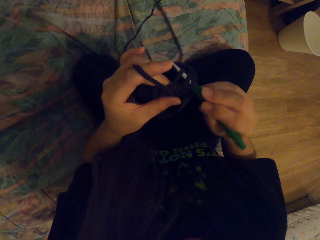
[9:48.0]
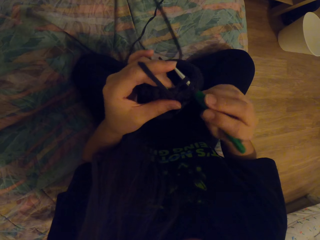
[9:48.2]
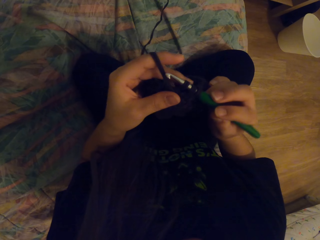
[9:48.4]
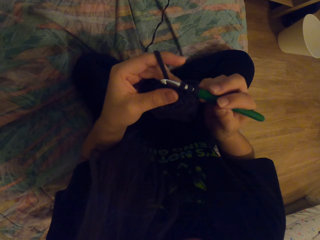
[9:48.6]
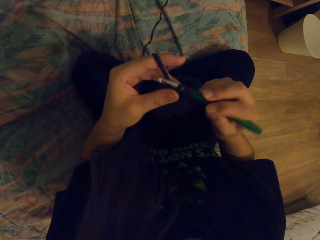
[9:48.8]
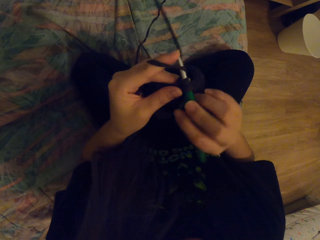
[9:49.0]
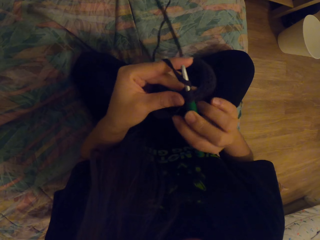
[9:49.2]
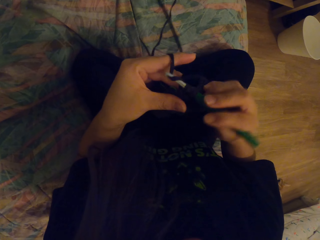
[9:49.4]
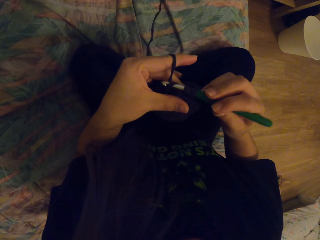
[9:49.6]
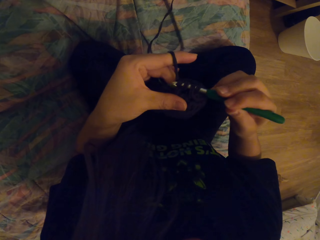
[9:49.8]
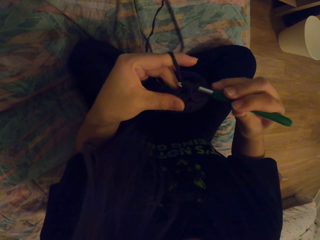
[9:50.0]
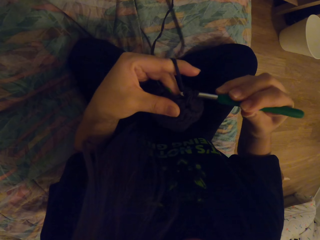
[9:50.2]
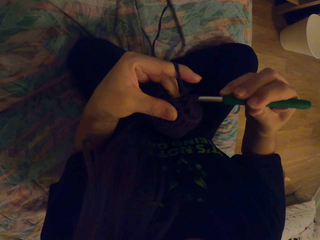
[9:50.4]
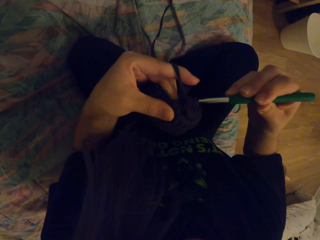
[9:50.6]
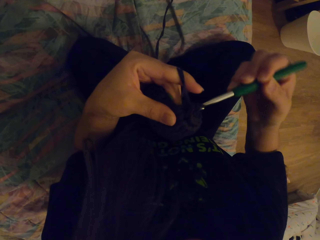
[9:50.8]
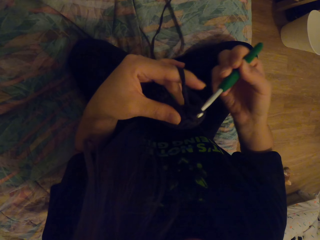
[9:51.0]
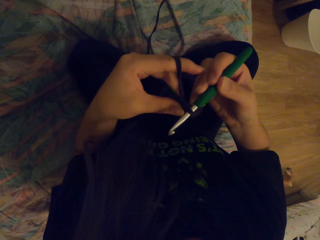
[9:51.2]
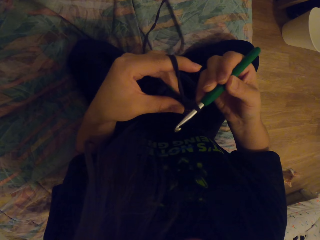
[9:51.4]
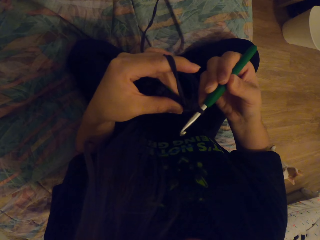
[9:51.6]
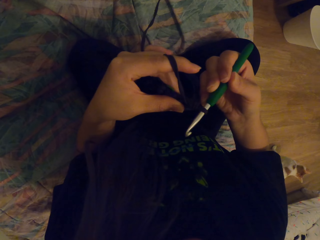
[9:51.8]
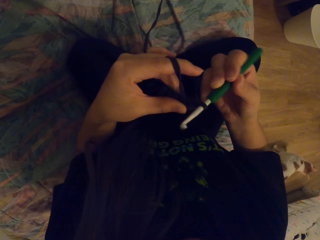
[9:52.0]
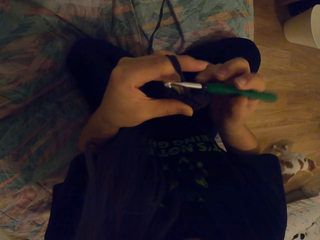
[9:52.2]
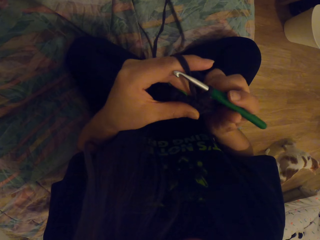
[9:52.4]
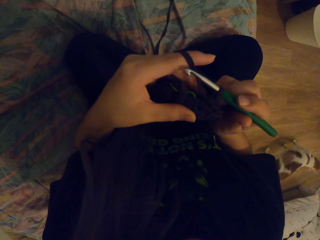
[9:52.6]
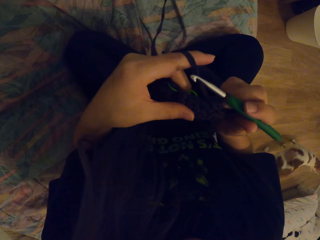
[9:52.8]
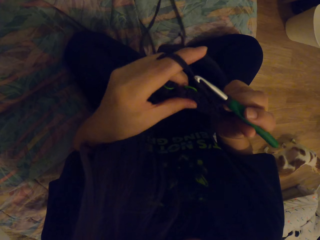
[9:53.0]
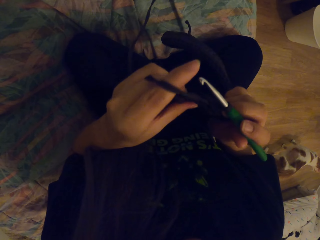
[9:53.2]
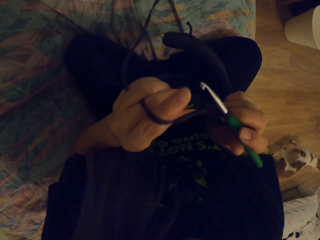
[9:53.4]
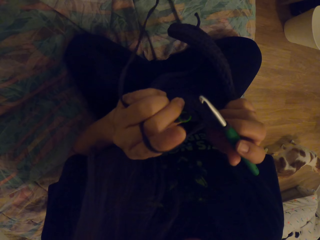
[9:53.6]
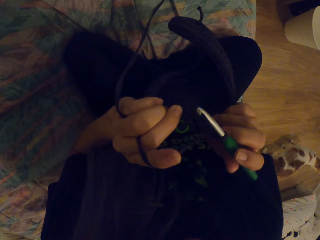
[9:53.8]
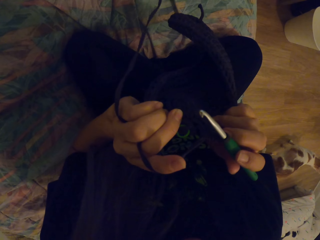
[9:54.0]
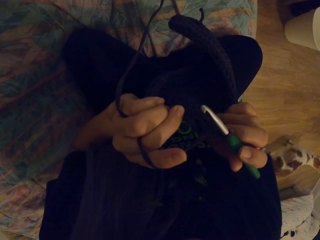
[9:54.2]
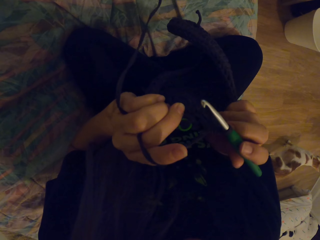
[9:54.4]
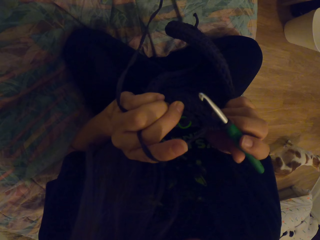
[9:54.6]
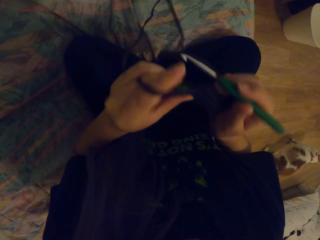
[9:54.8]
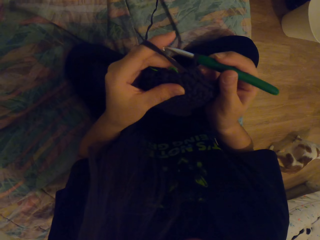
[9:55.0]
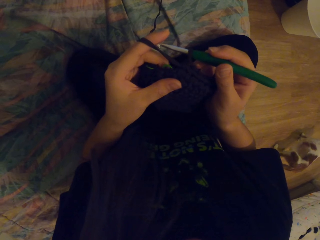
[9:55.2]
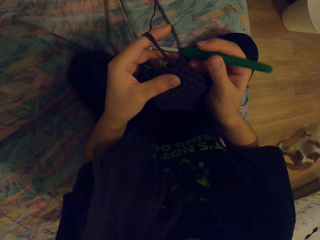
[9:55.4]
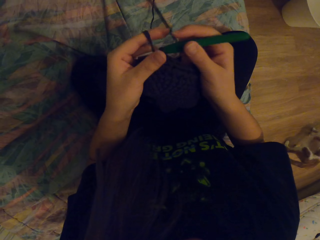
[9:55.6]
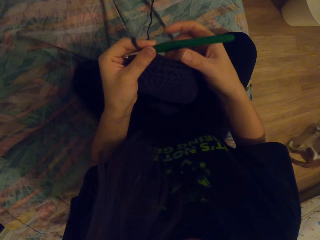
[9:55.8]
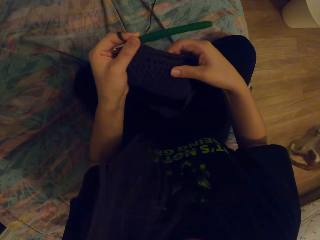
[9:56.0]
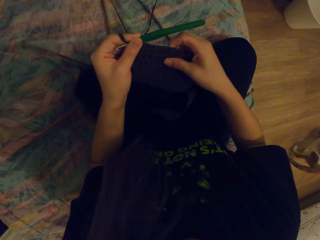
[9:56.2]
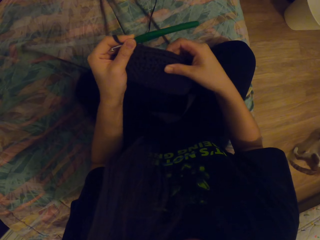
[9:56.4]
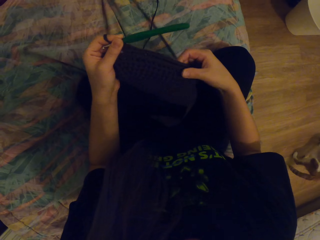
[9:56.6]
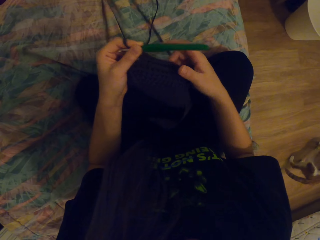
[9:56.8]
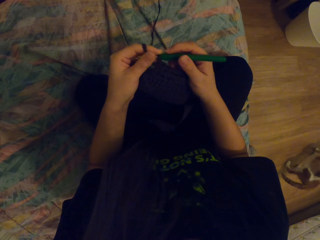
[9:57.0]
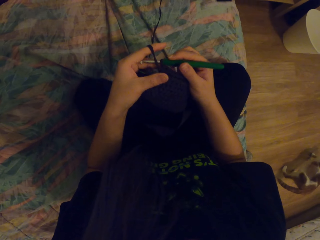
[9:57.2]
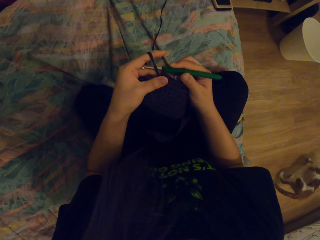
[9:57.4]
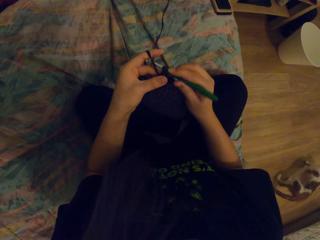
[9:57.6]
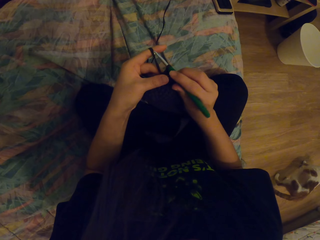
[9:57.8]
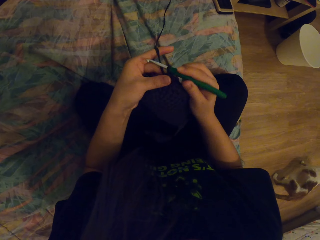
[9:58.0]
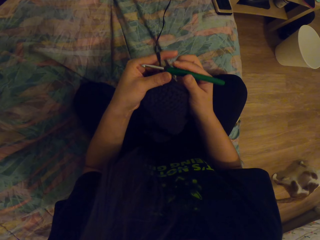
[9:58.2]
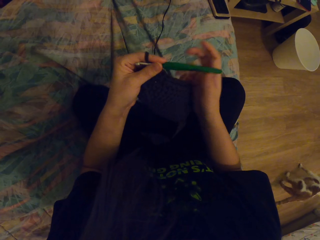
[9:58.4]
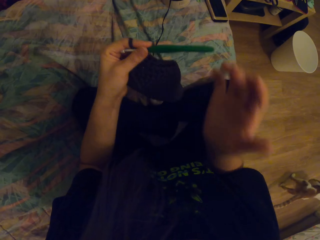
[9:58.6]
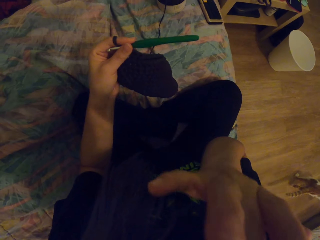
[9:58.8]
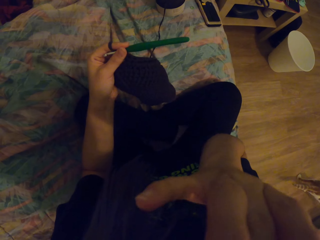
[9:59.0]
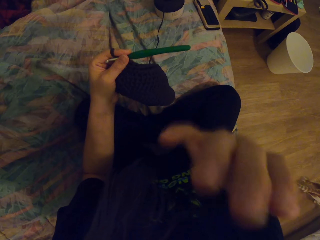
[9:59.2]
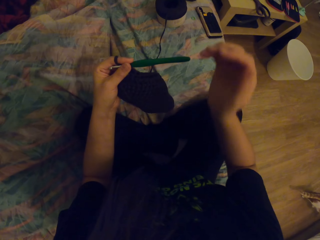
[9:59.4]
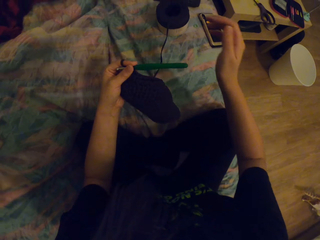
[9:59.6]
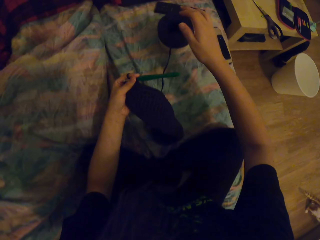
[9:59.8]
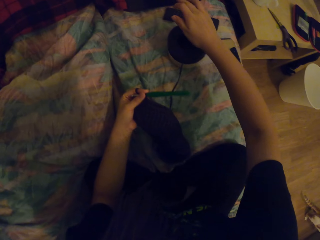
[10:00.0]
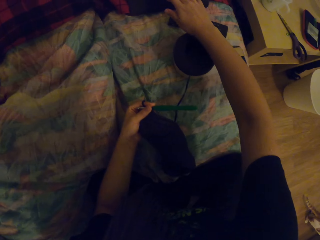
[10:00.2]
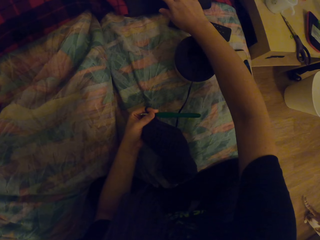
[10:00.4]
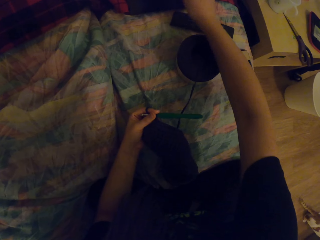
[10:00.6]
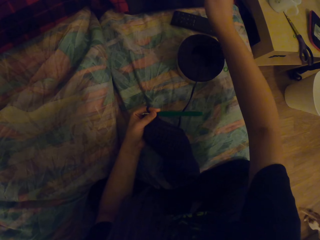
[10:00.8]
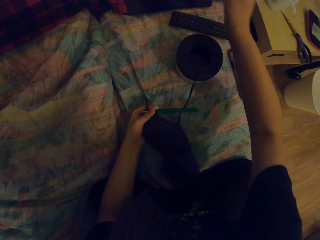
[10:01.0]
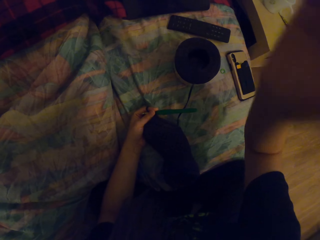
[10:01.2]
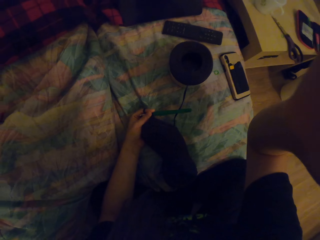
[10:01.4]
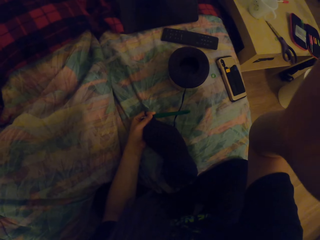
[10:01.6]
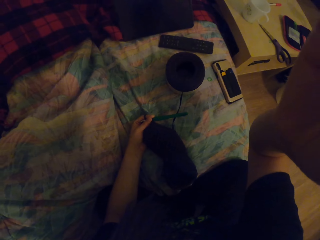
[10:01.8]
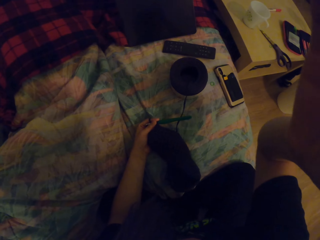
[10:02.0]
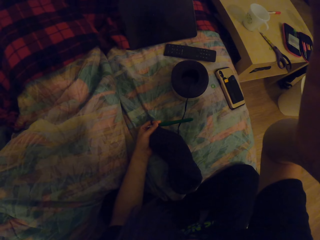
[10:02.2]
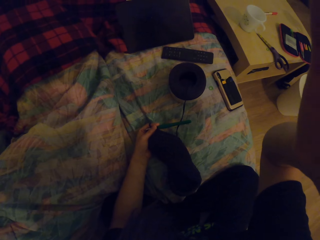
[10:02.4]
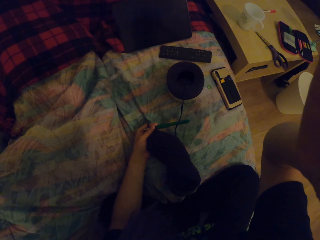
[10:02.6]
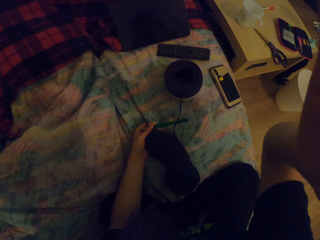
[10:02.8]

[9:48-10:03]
The camera wearer coils a thread on a crochet hook. They crochet a fabric with the crochet hook. They look at the thing they are crocheting. They touch the face with a hand. They touch a tablet. They move a hand. They fix the camera.
